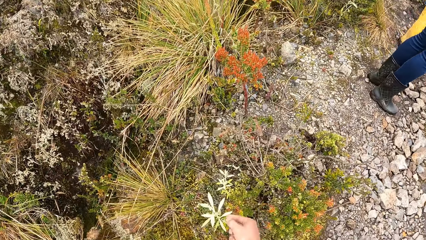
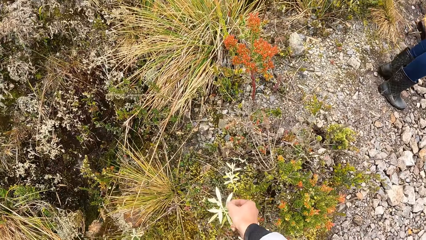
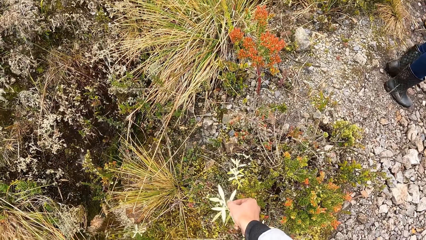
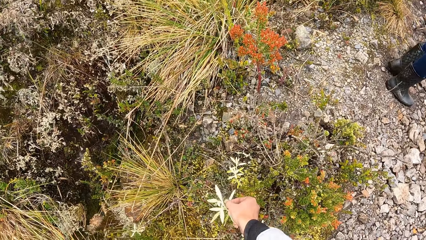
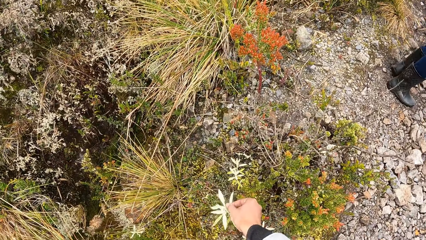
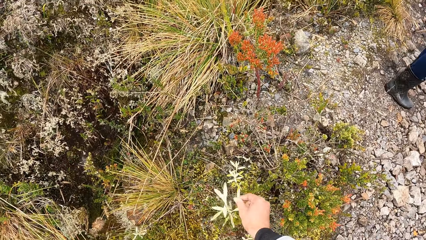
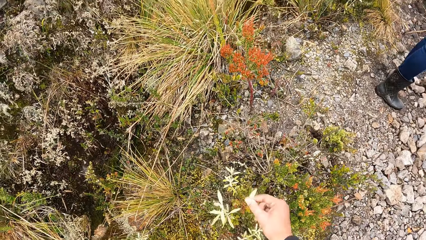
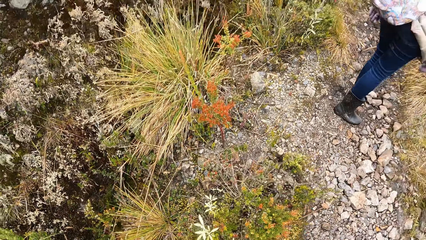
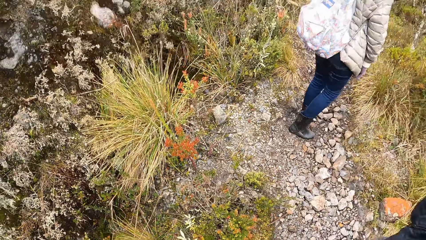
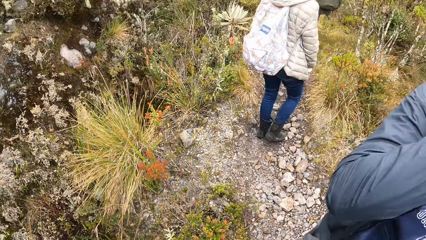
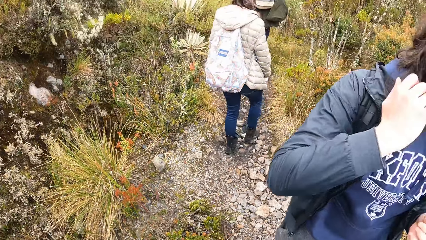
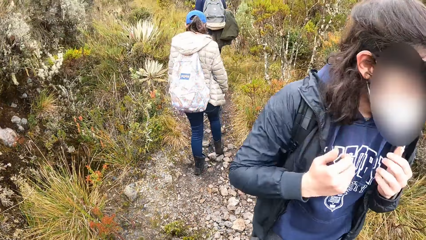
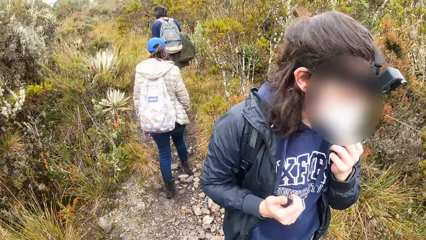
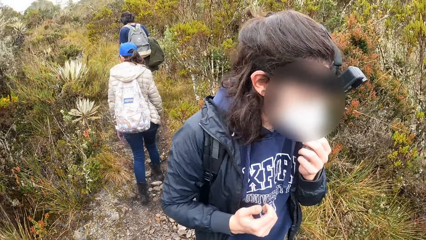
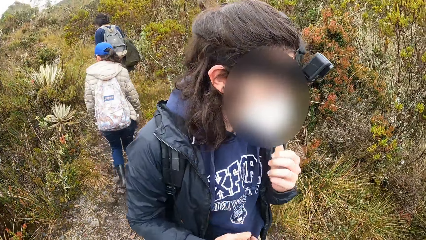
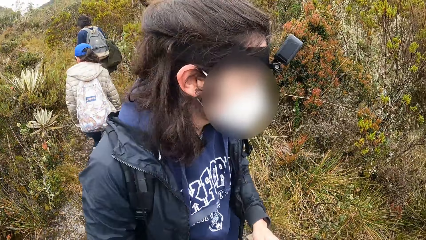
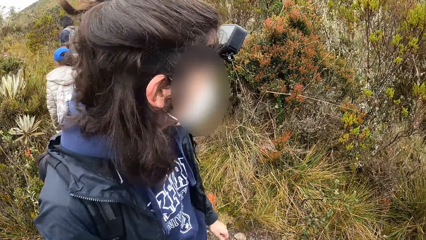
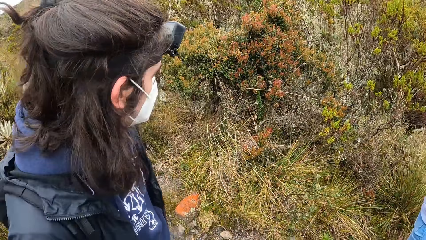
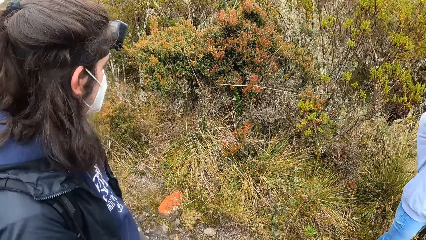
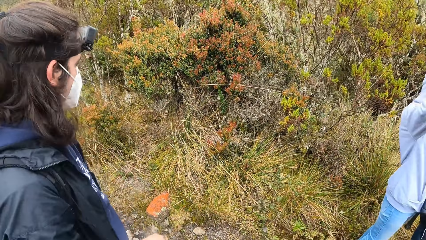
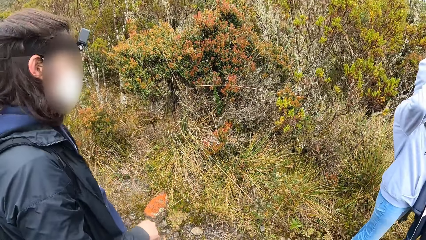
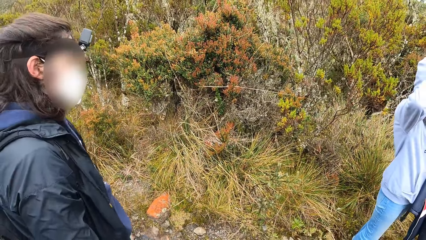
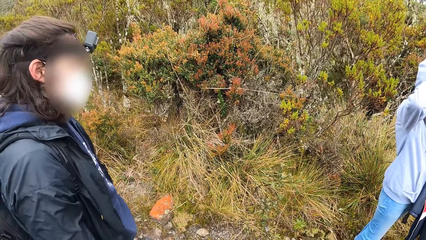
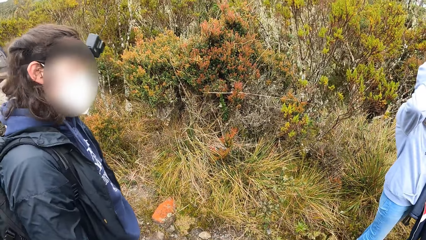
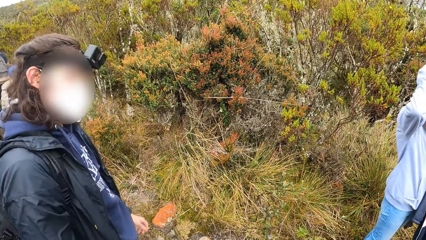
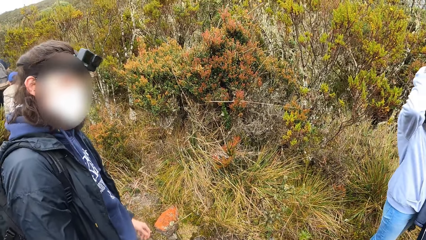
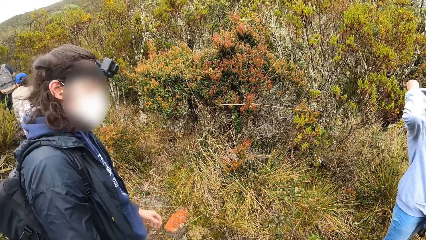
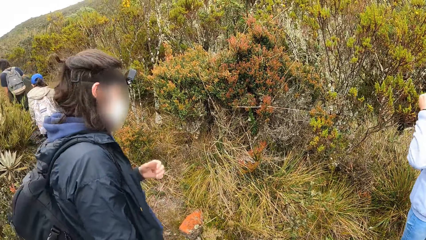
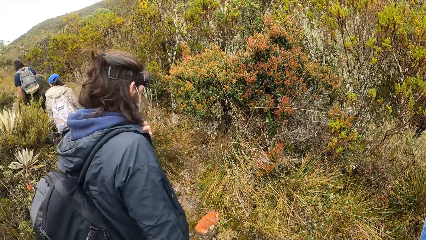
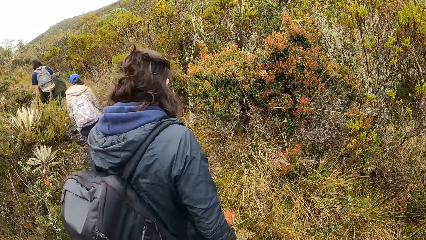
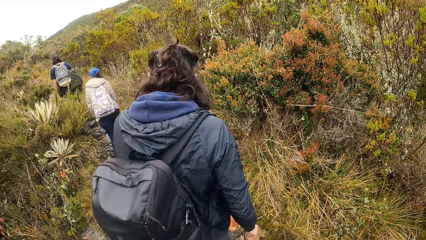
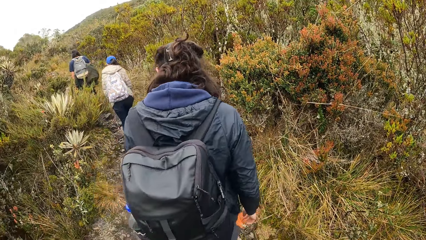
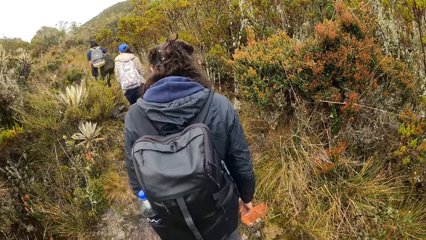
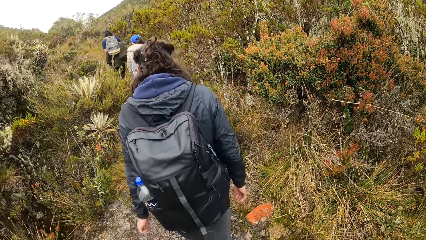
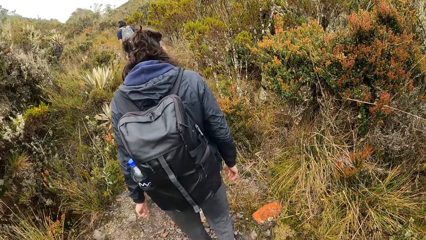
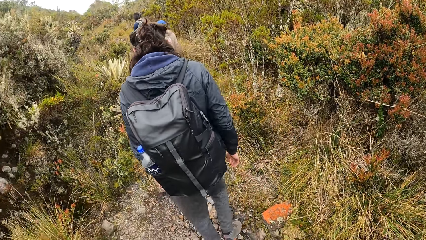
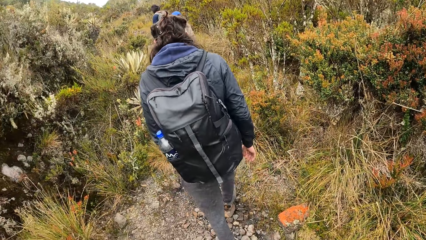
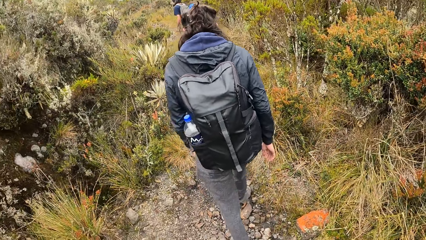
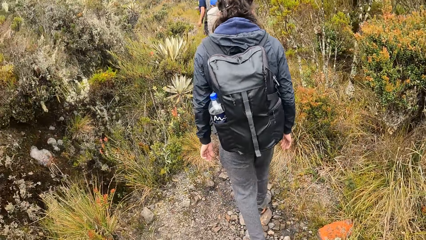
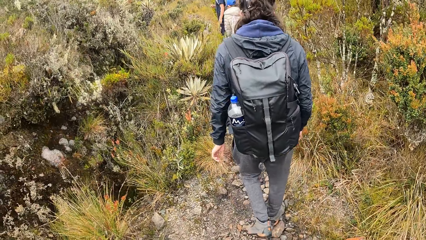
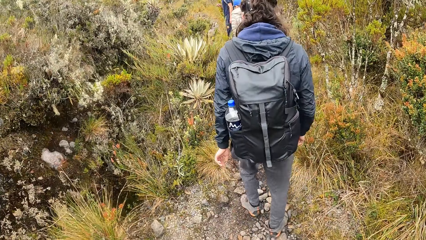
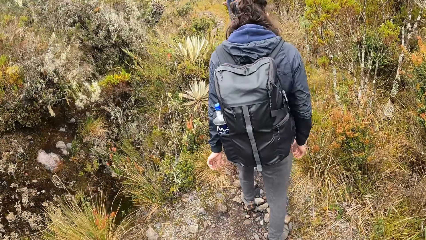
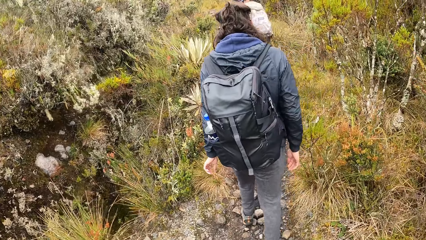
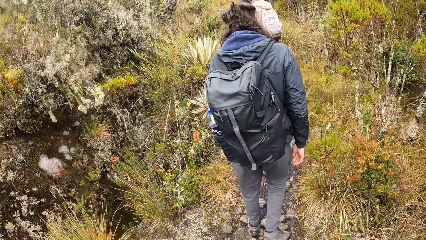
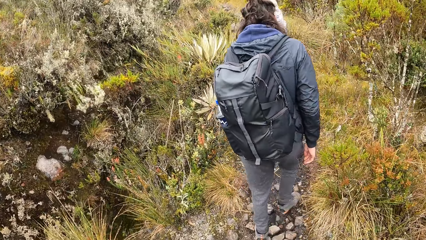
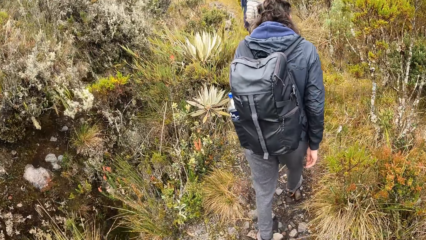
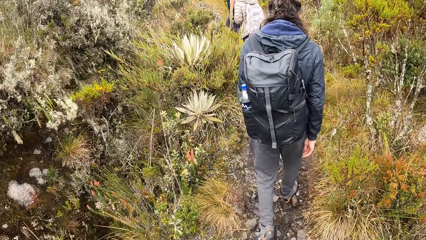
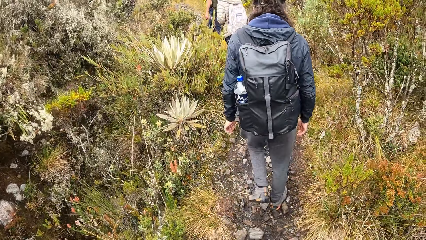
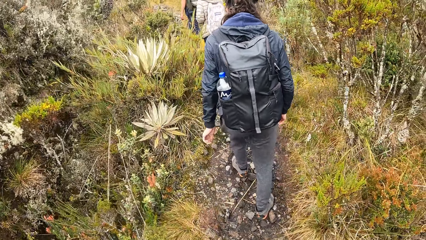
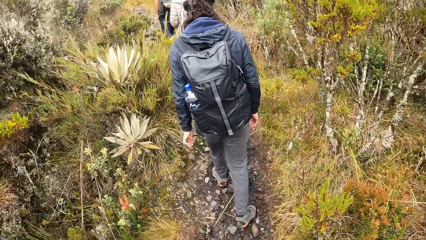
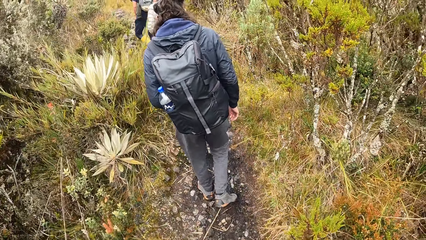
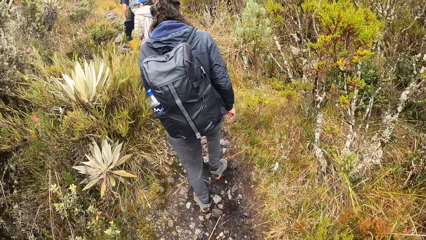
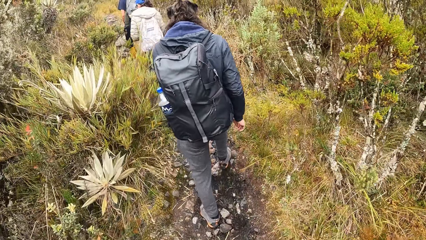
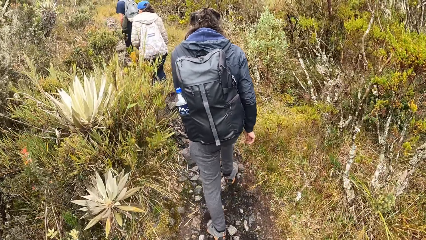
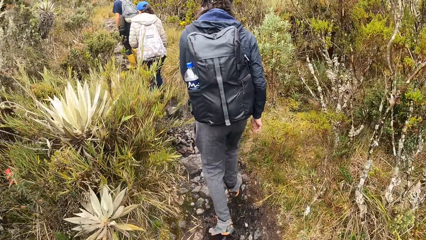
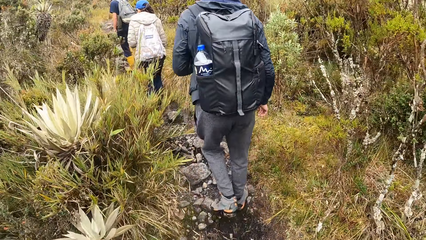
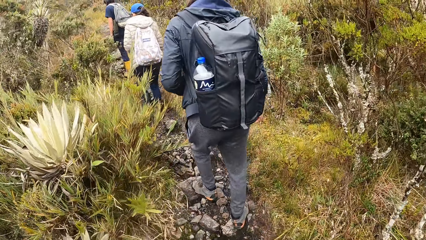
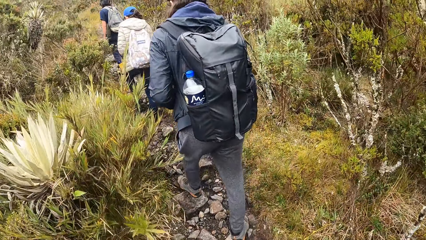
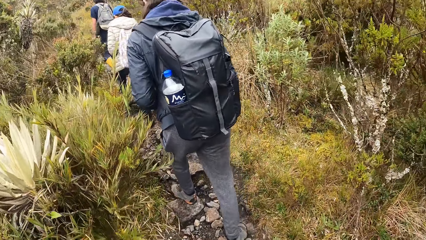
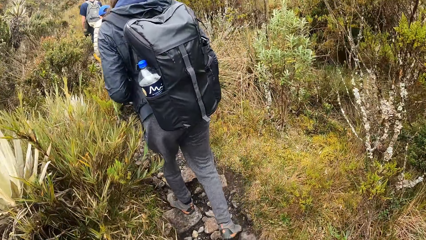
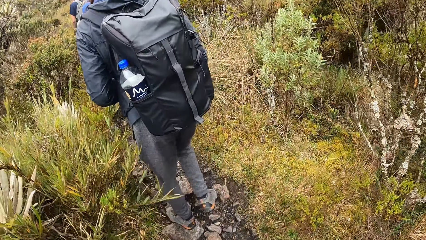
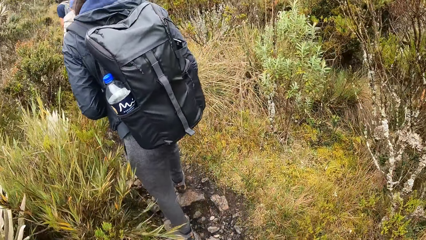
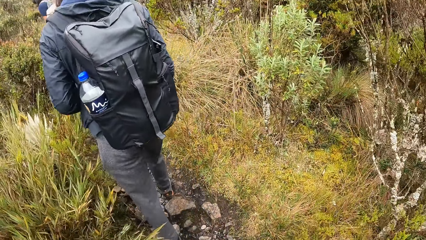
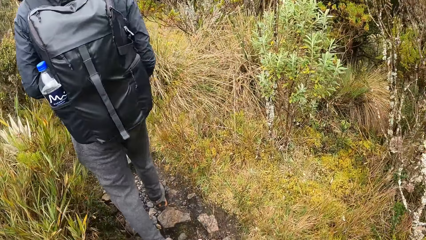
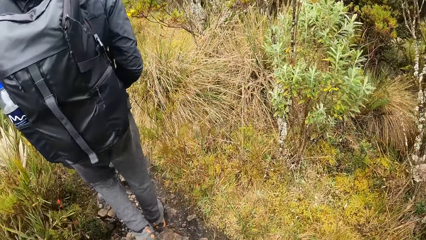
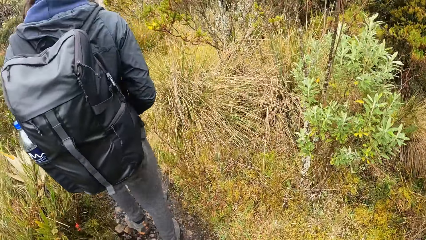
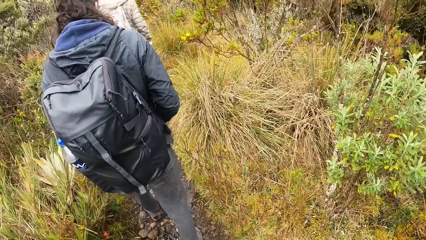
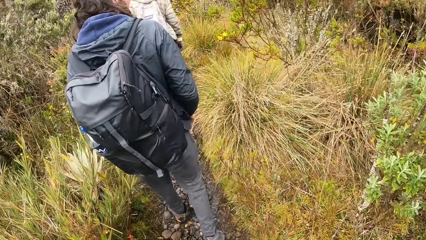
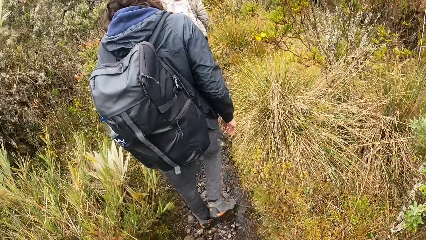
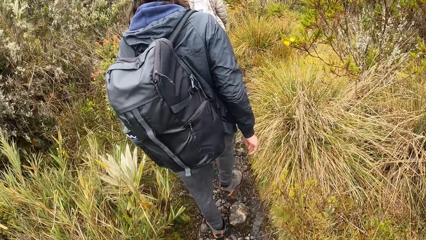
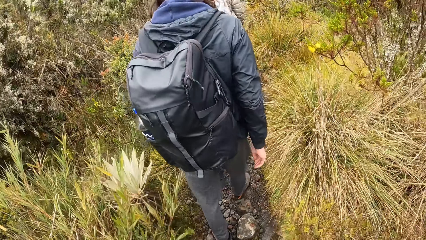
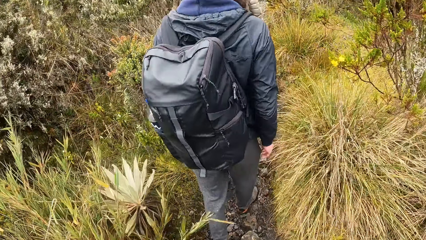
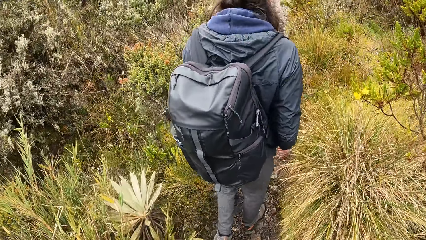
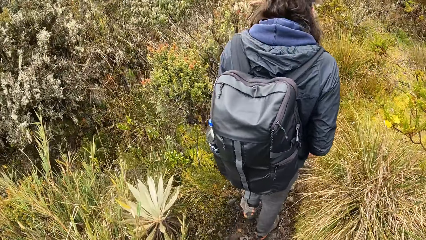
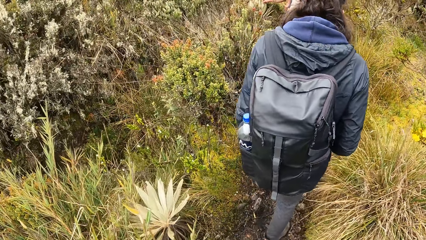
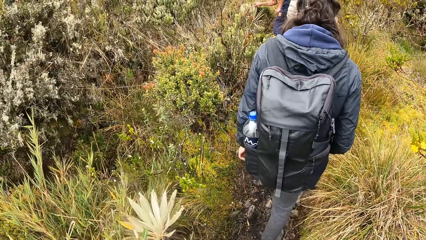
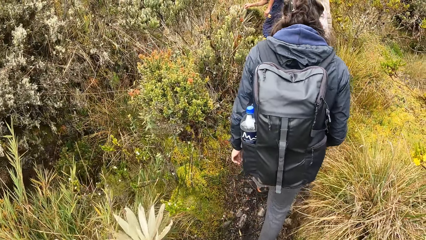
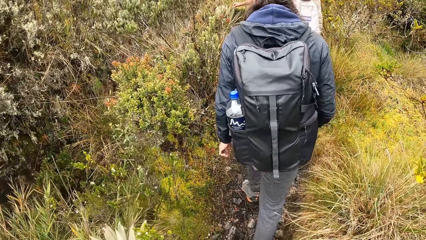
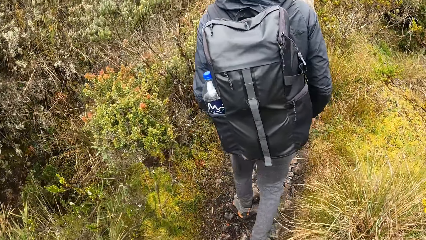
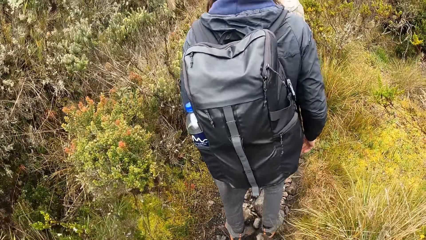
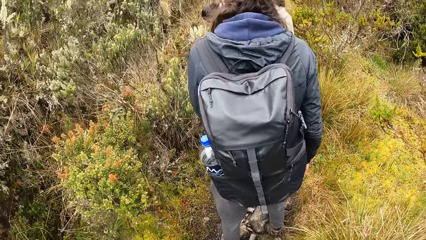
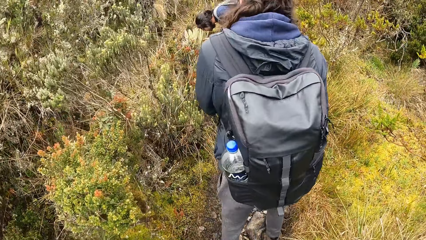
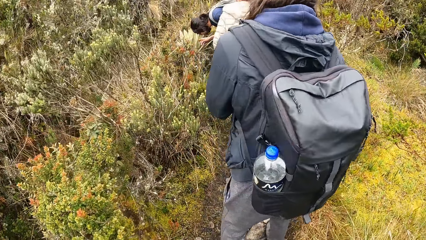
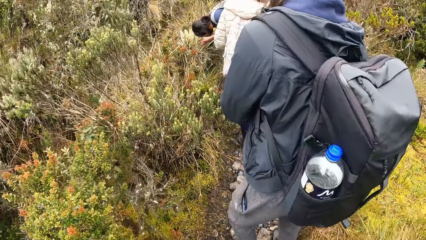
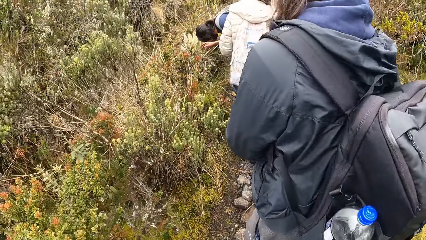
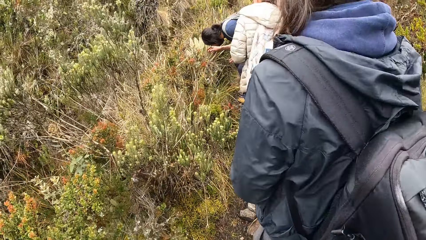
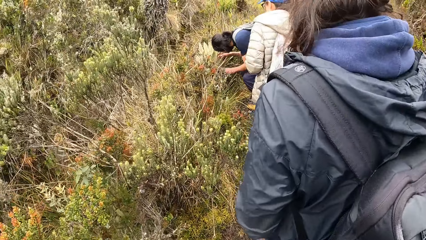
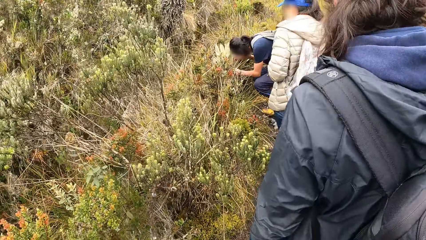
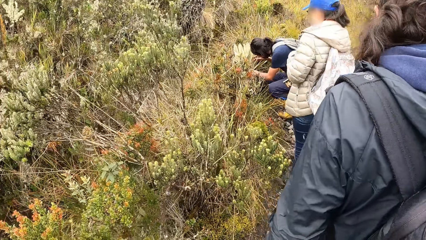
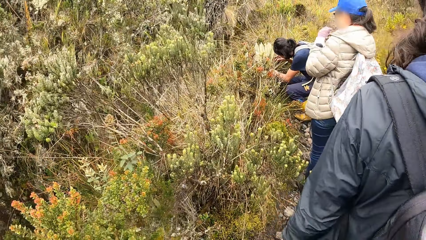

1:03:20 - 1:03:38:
The camera wearer picks a leaf with his right hand from a plant. A woman climbs the hill. A man adjusts the mask. Another man climbs the hill. The first man interacts with the camera wearer. A third man raises his left hand. The first man moves around. The third man climbs the hill. The second man touches the plant with his right hand and puts his head close to the plant. He looks at the plant.
